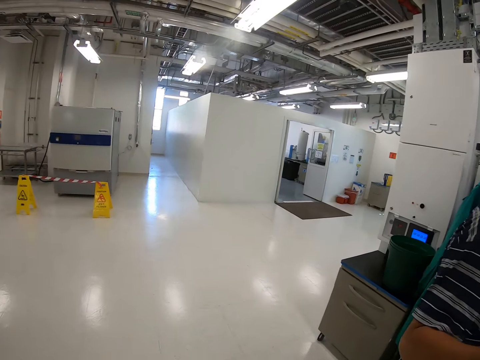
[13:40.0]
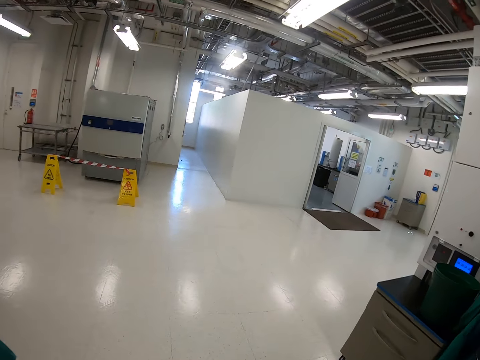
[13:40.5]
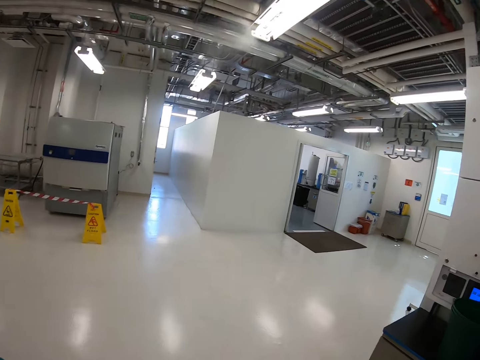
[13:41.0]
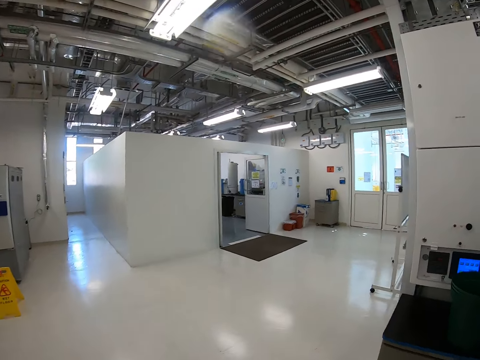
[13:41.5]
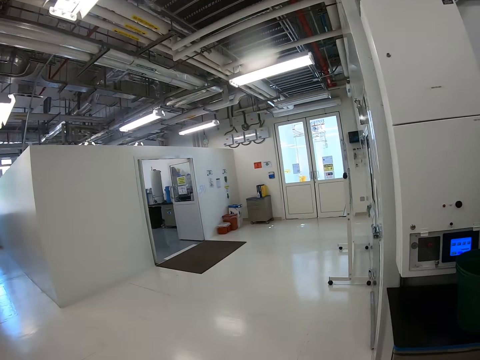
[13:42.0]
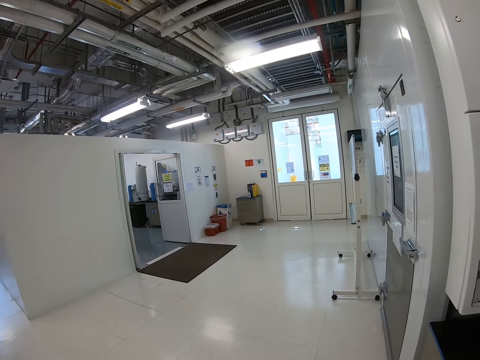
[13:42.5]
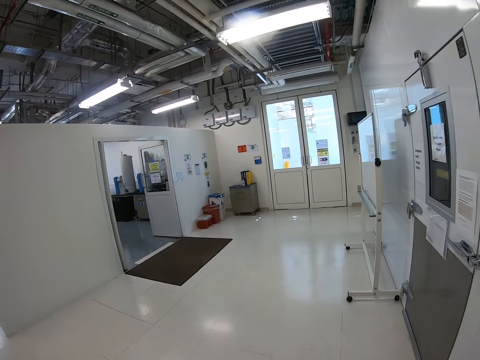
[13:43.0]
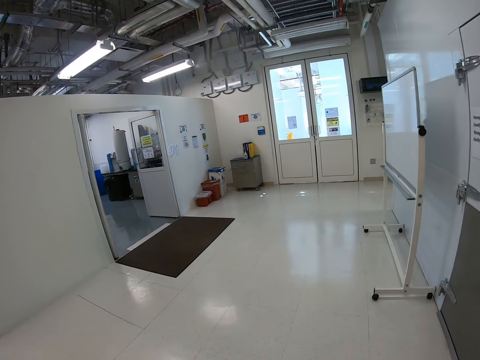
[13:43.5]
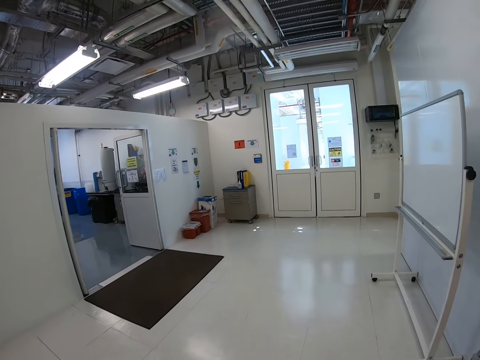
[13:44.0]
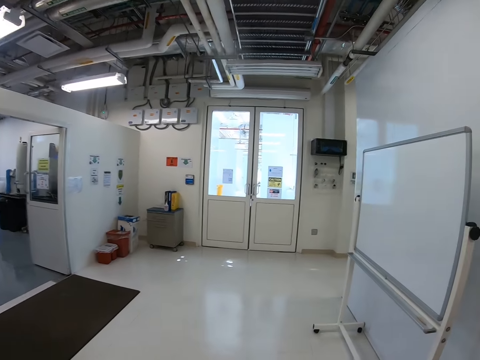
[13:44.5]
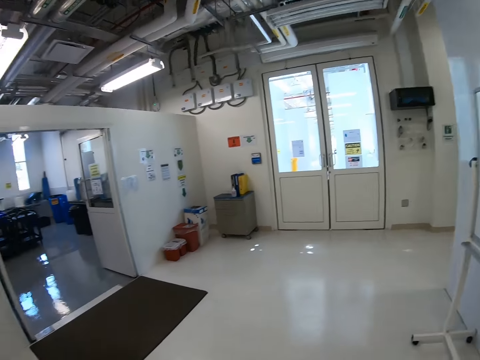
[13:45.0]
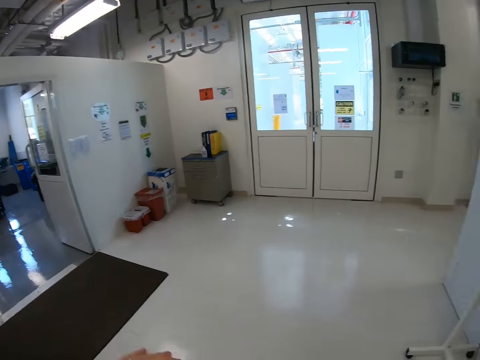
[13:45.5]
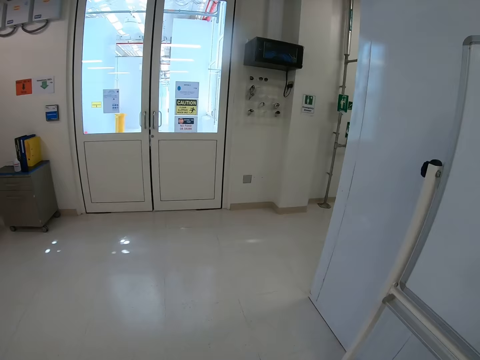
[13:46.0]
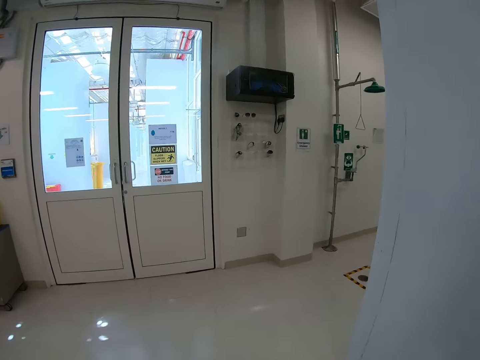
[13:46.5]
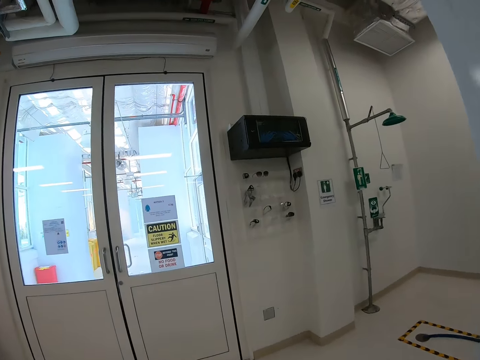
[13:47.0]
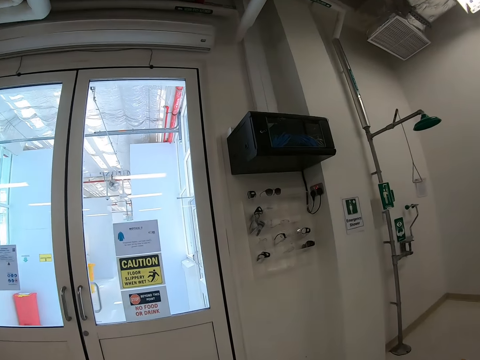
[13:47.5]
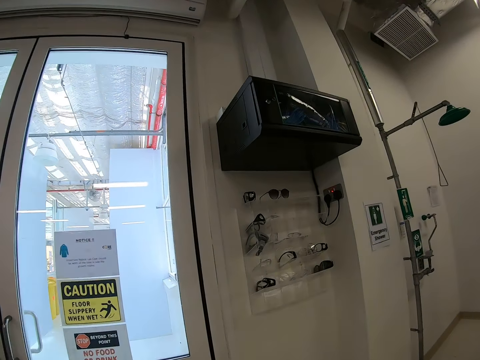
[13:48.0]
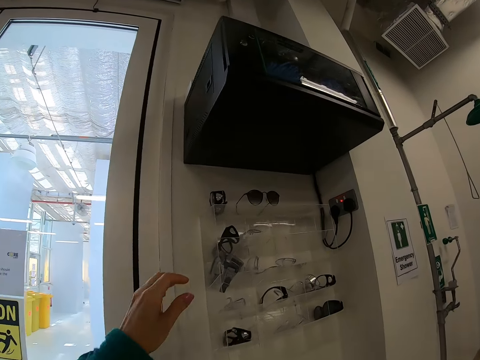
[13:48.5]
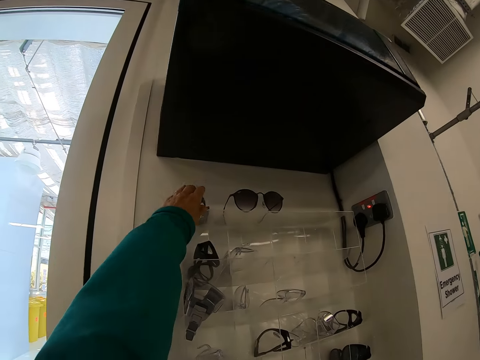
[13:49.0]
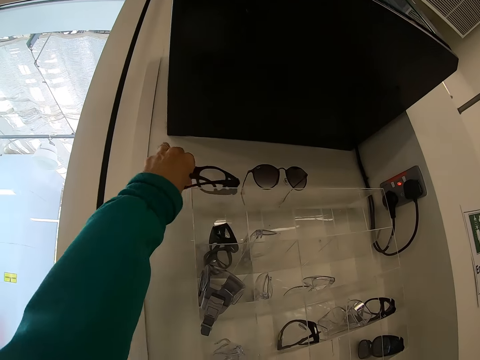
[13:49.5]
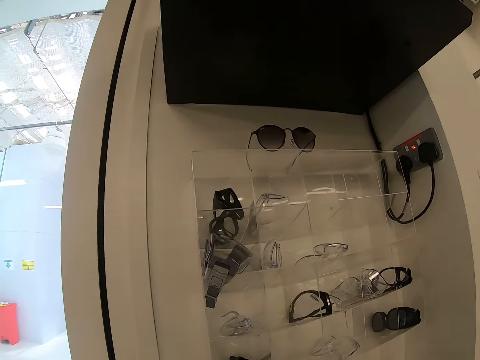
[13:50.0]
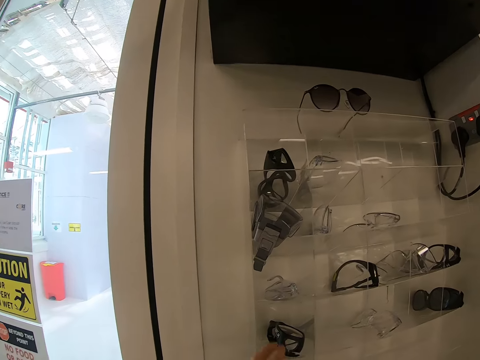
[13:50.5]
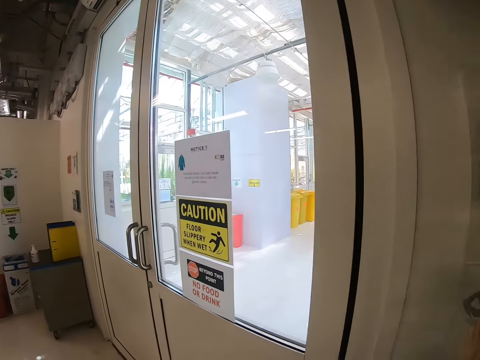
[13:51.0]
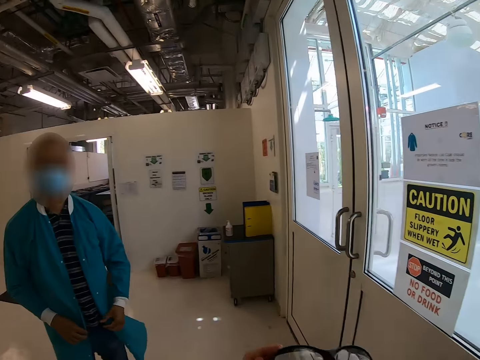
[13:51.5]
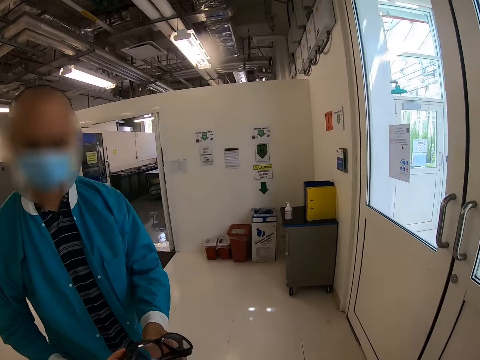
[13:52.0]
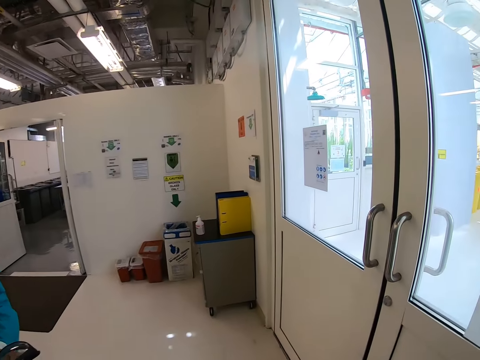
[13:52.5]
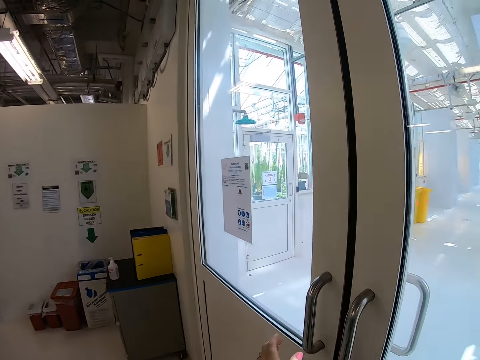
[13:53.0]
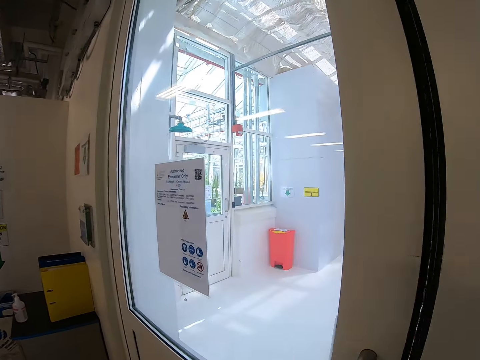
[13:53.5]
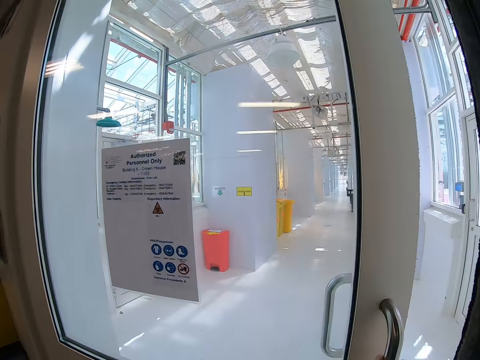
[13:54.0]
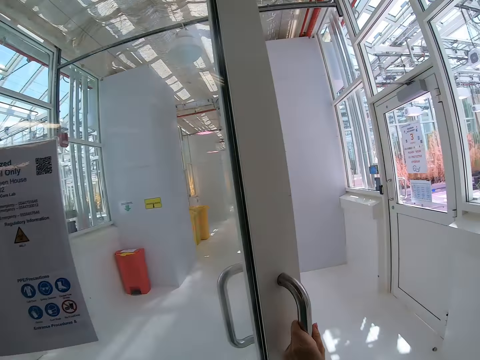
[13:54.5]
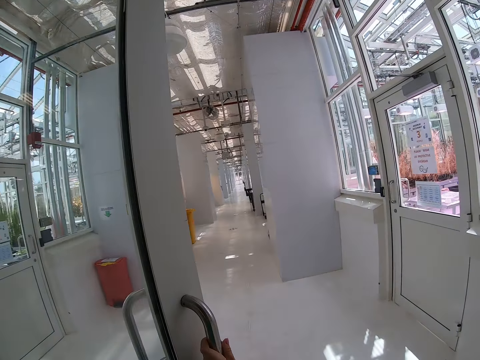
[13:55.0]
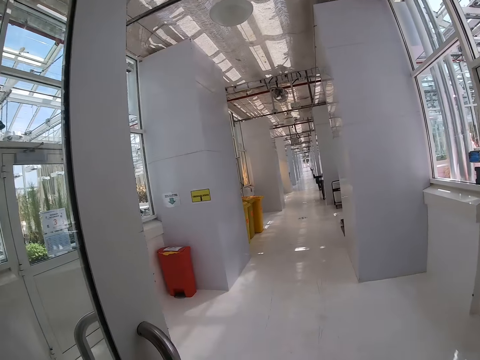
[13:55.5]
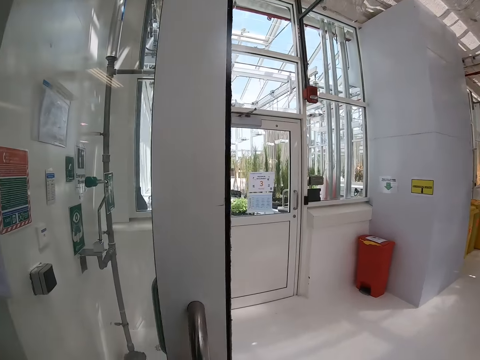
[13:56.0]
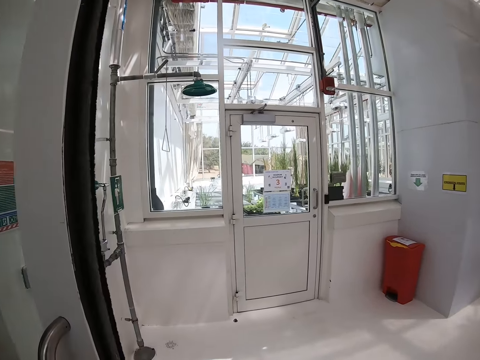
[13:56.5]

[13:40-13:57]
The camera wearer holds a bag for a man. The man removes the bag from his back. The camera wearer moves hands, walks in the building, and moves towards the mirror shelf. They walk towards the goggles or sunglasses. They pick up some goggles. They look around the room. The man picks the sunglasses. The camera wearer opens the door.

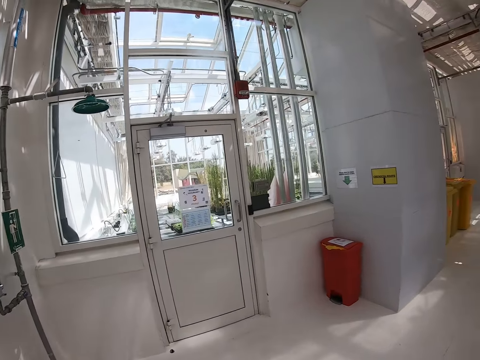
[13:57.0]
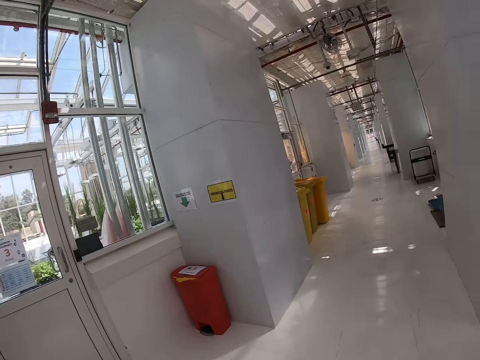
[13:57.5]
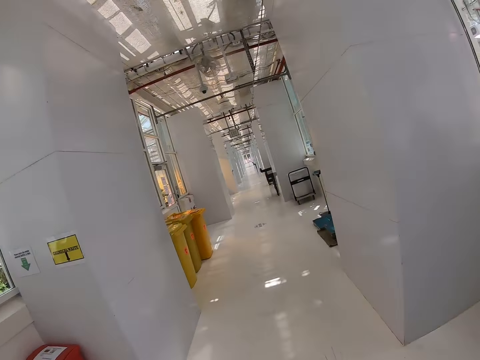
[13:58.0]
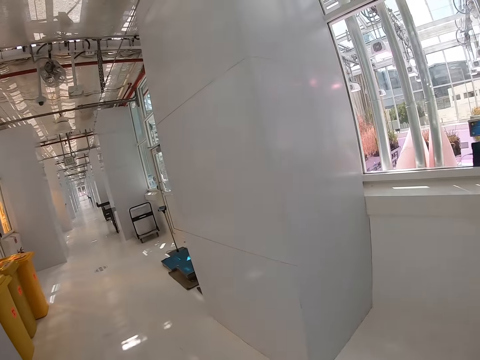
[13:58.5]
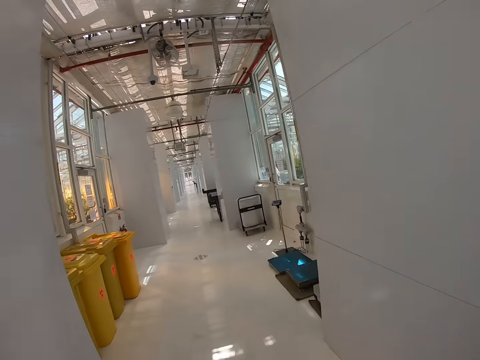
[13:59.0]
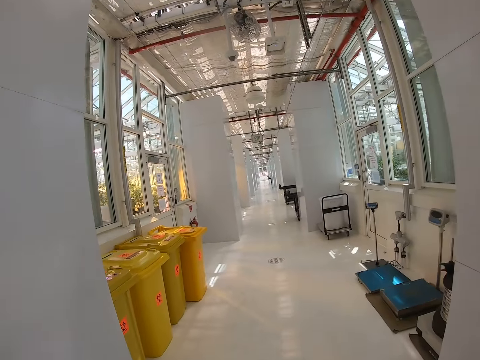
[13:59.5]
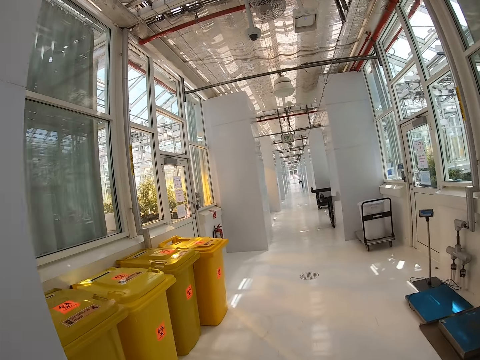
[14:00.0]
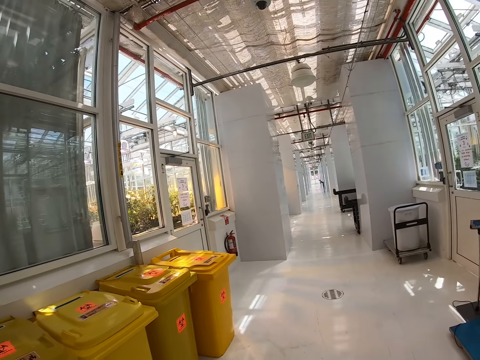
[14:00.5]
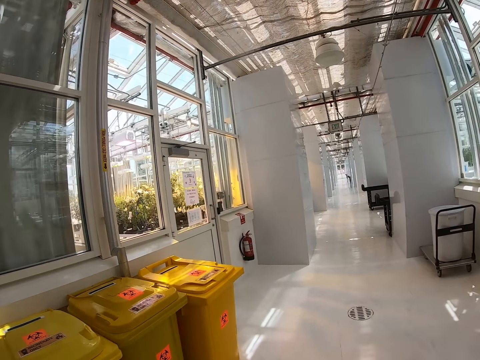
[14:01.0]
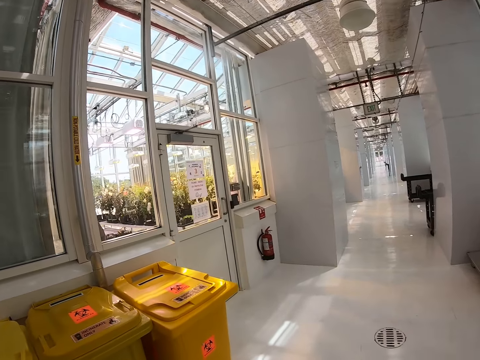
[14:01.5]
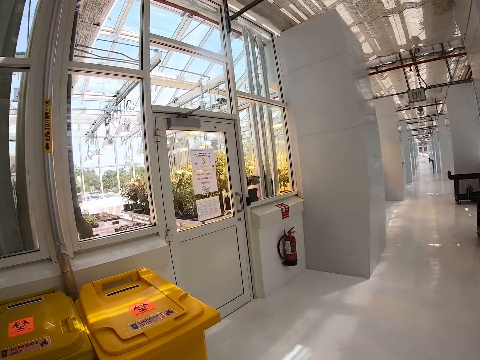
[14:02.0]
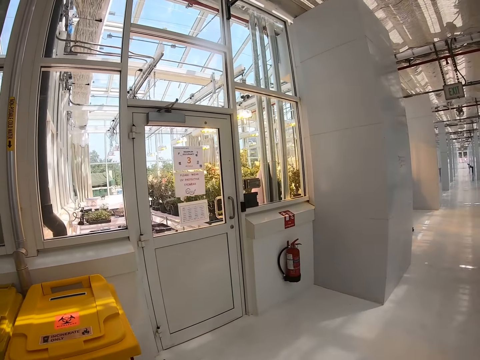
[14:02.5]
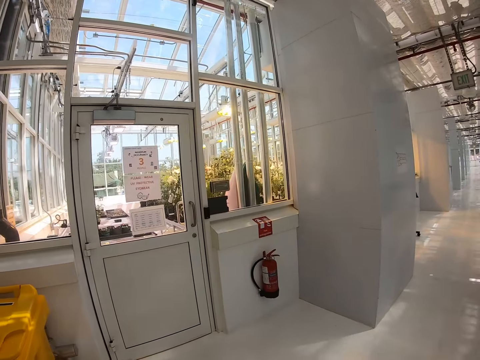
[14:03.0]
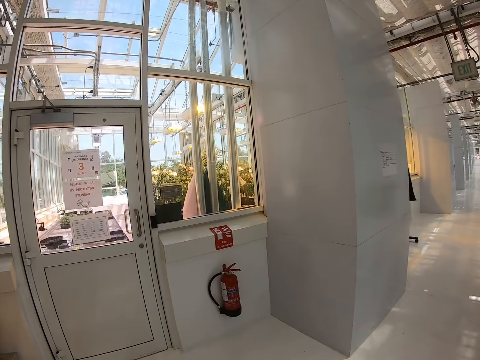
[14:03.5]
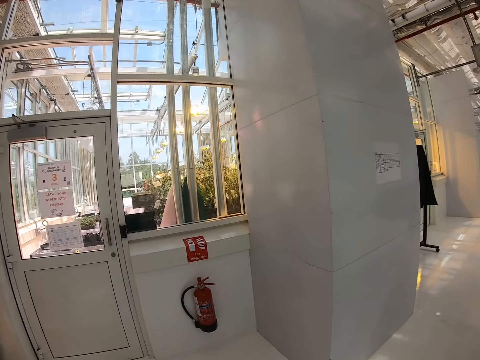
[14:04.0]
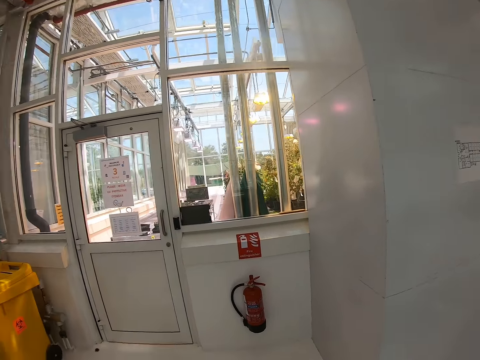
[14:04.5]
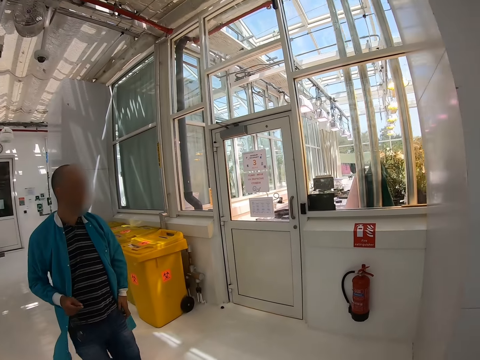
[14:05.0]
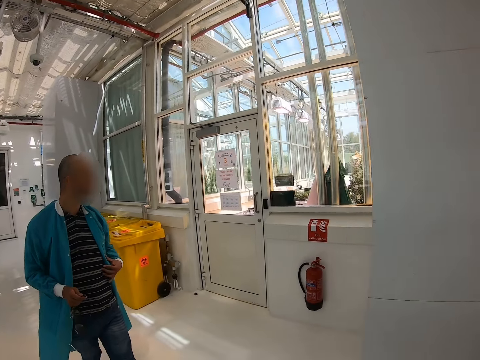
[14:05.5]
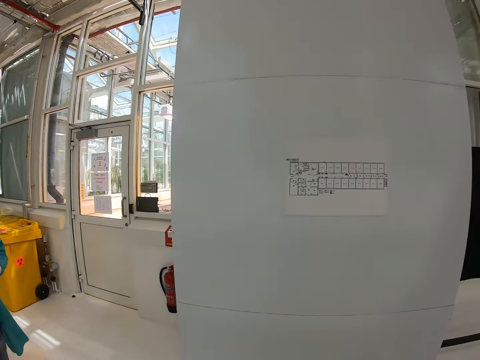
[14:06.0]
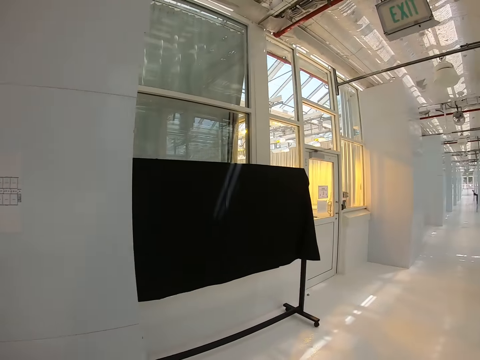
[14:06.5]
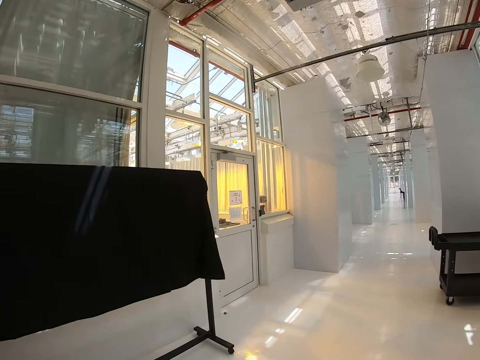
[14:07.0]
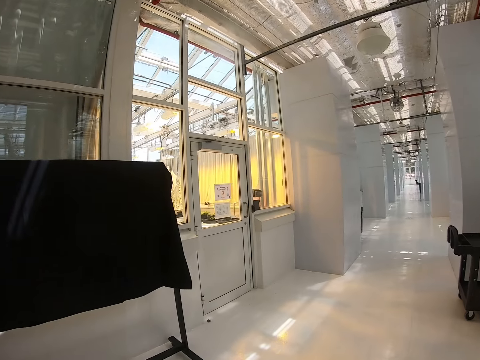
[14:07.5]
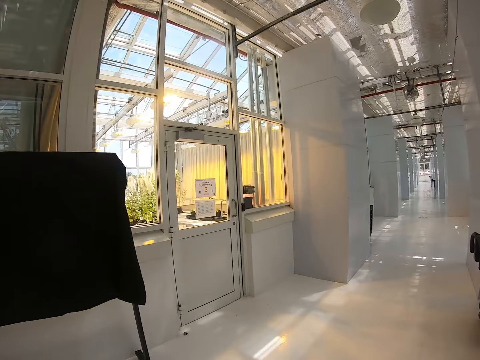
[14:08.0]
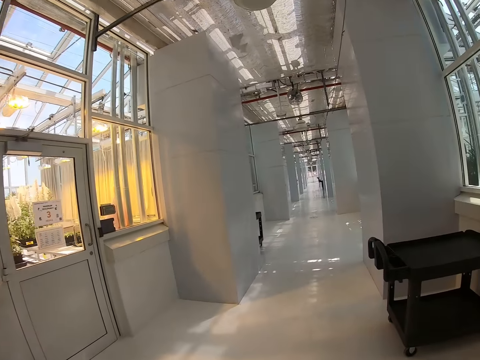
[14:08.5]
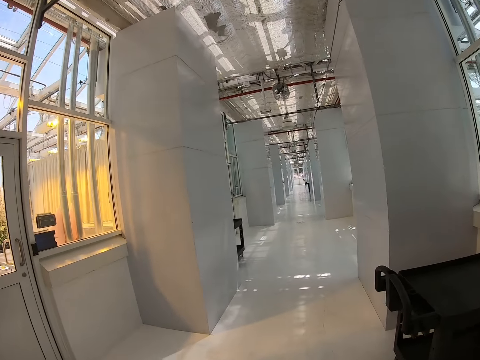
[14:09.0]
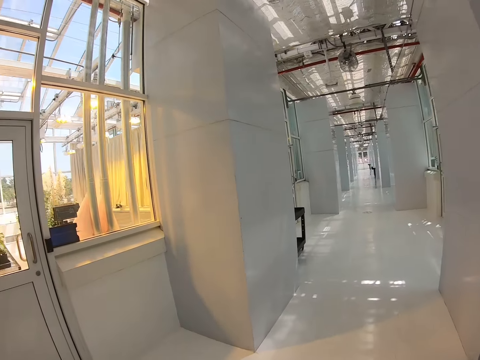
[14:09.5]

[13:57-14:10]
The camera wearer walks in the building. They look at a man. They walk in the building.
